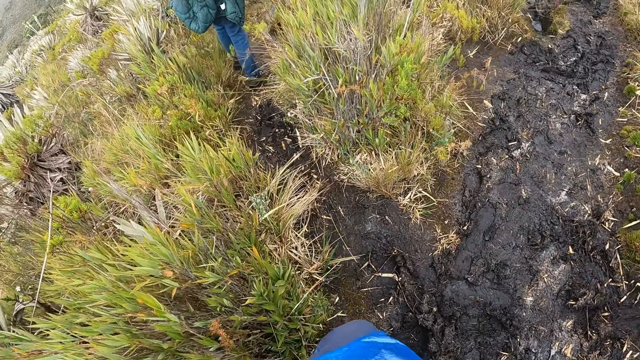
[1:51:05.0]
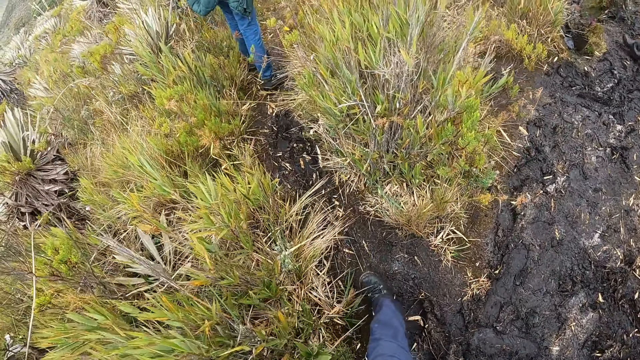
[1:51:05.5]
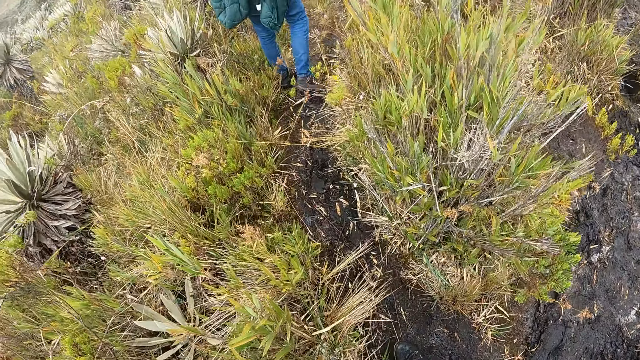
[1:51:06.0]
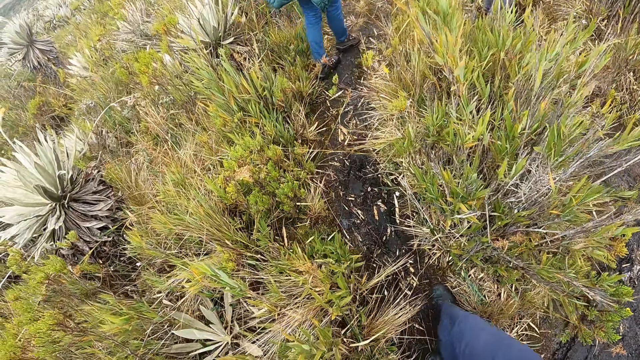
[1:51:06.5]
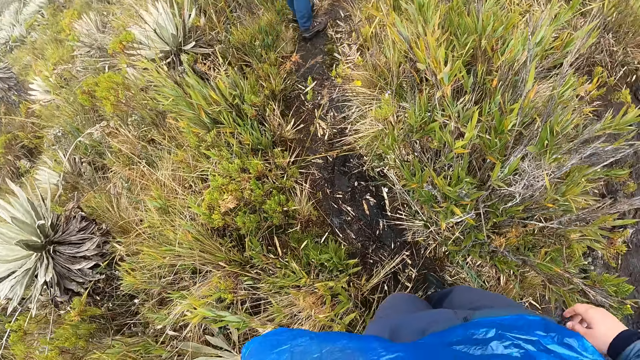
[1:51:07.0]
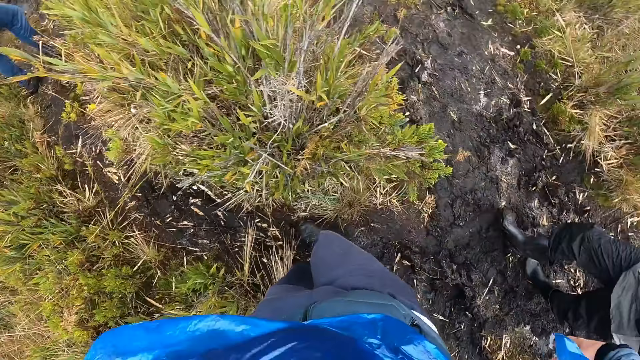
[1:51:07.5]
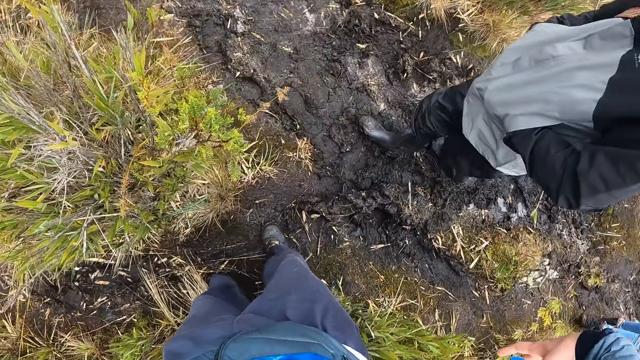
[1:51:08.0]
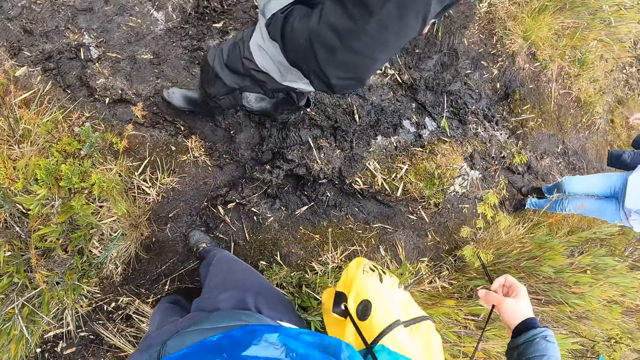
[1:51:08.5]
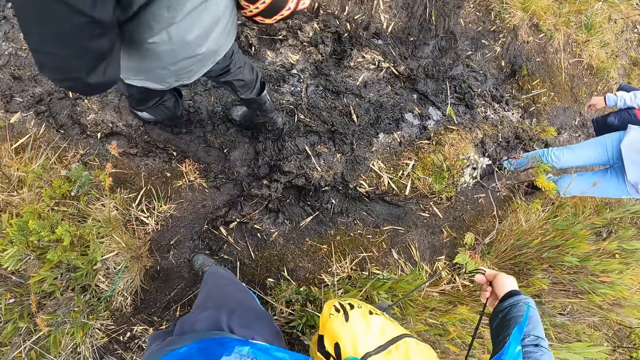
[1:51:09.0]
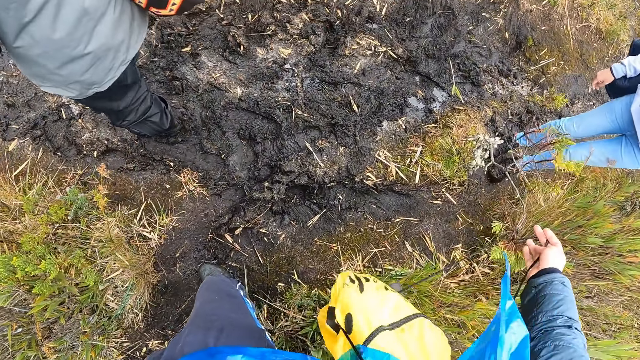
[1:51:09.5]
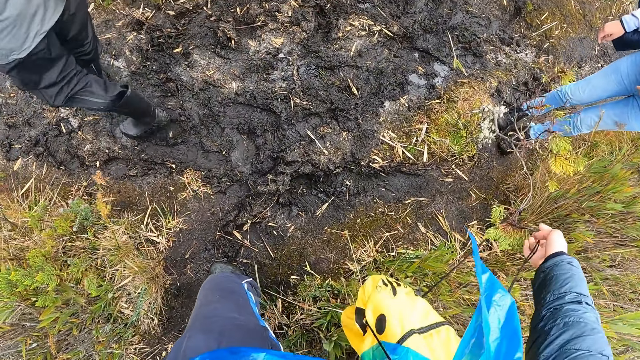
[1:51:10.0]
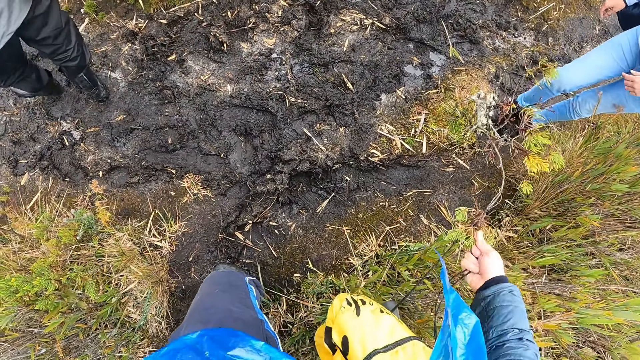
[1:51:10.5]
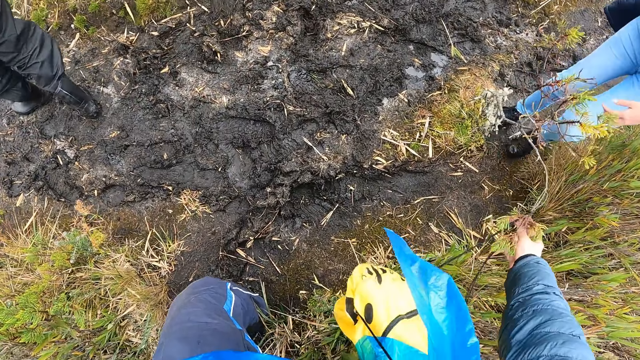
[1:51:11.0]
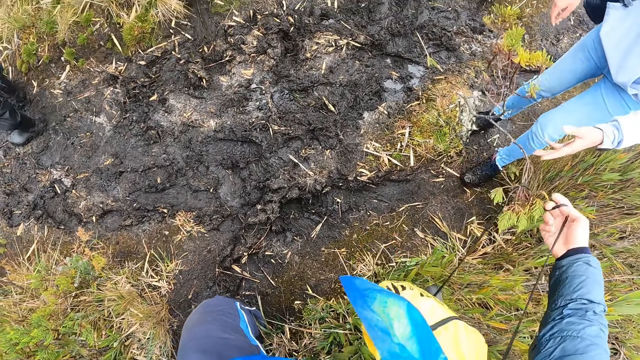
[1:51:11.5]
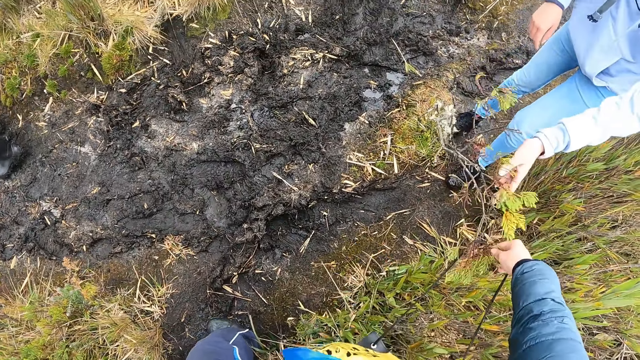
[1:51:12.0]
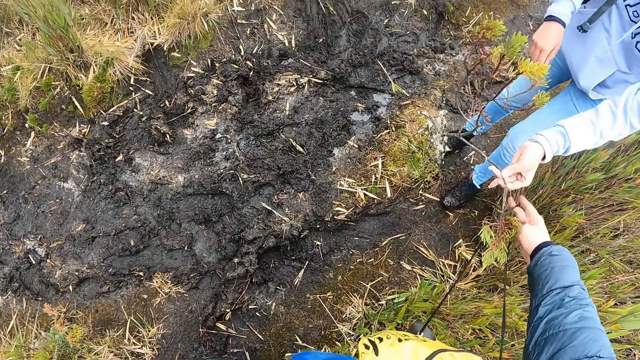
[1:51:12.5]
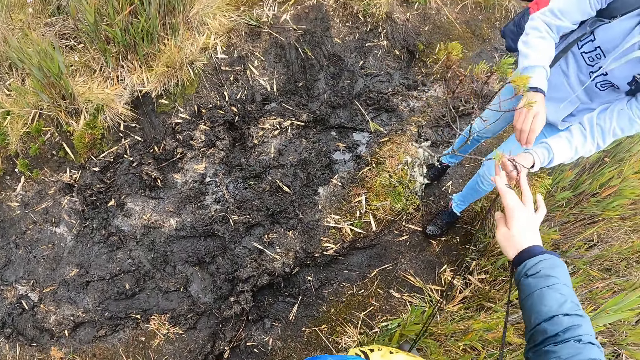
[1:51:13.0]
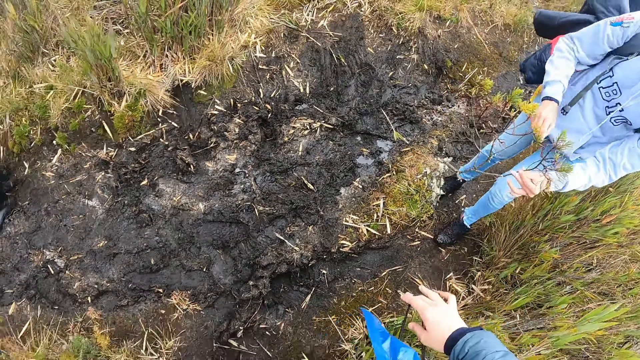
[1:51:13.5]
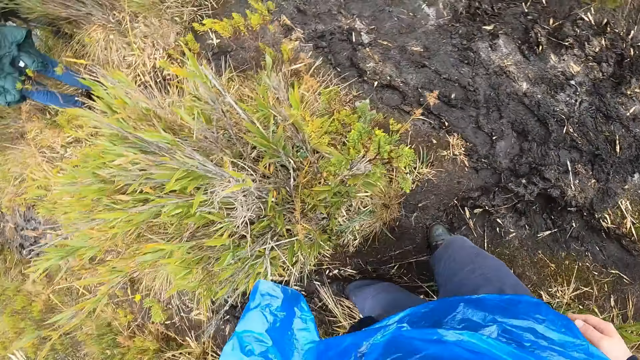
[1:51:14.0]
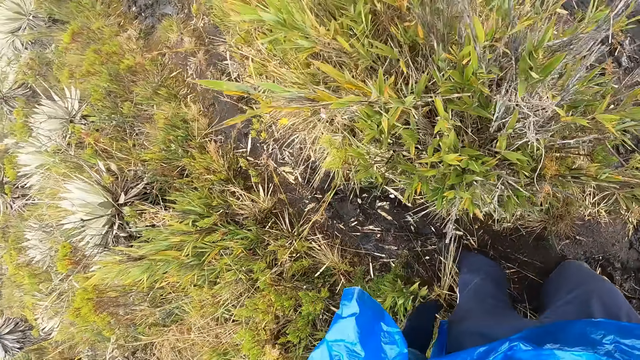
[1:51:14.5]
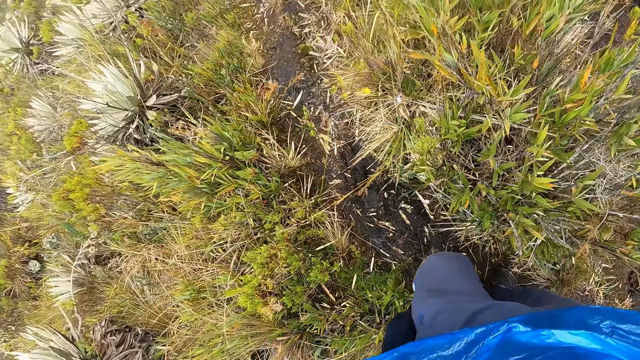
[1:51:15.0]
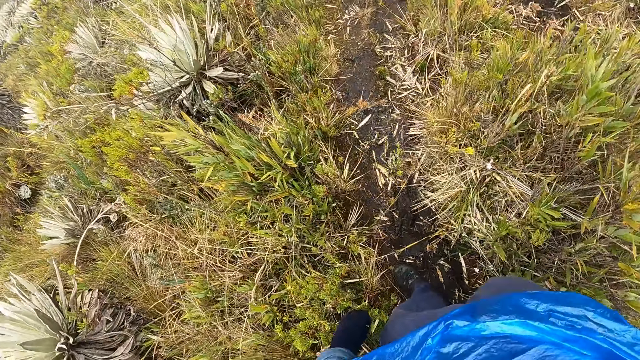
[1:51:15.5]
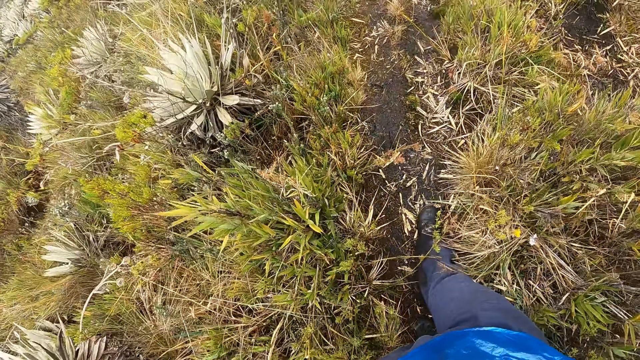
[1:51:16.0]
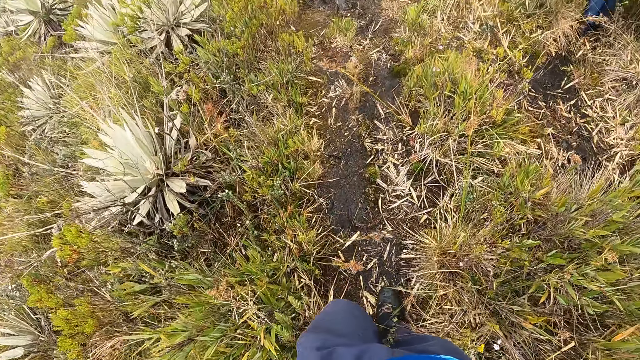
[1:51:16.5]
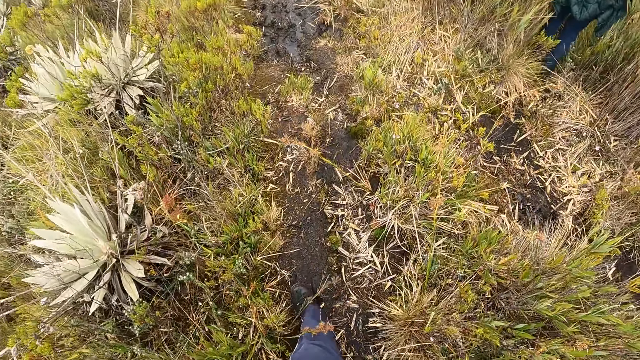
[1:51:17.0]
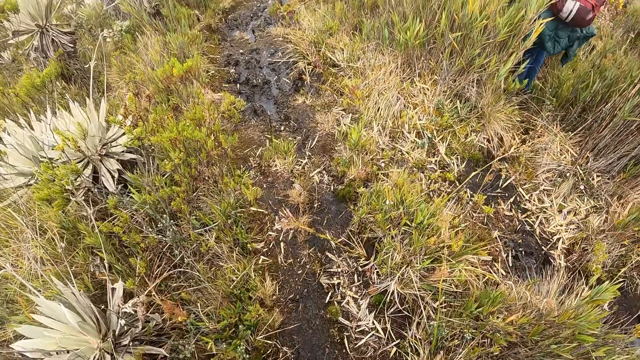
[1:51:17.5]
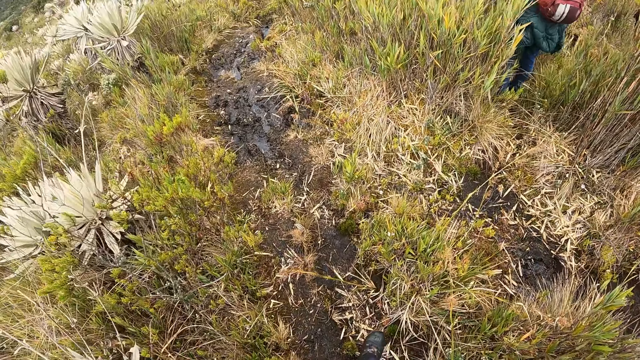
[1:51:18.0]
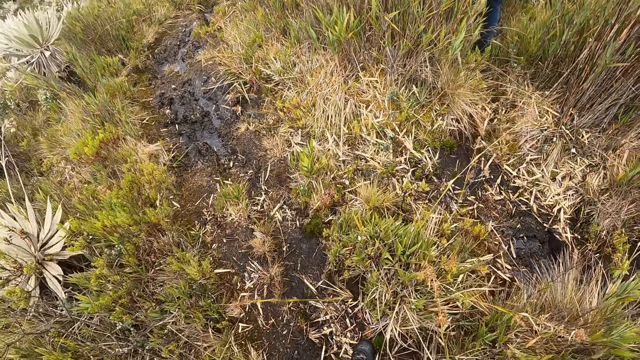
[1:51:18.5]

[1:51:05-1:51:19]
A man walks around. The camera wearer looks around. He untangles the bag from a plant with his right hand. A woman walks around. The woman untangles the bag from the plant for the camera wearer with her right hand. The woman holds the plant with both hands. The camera wearer hikes on the mountain with the group of people.

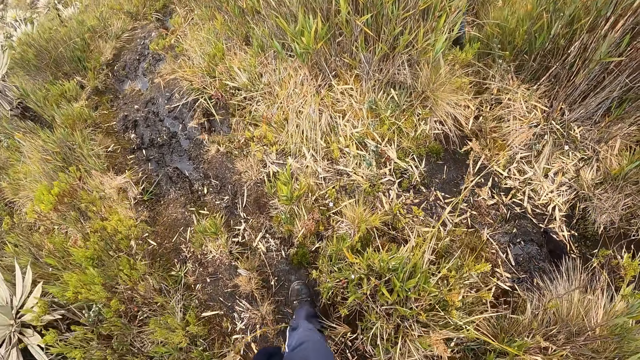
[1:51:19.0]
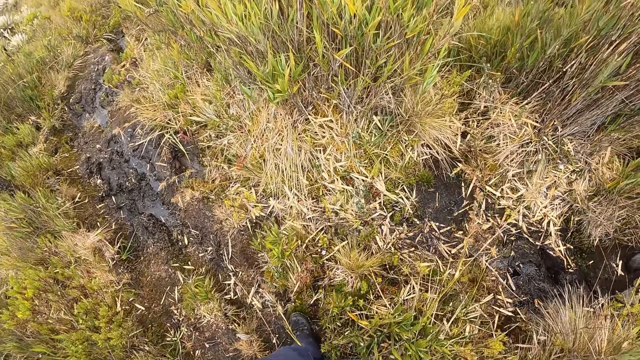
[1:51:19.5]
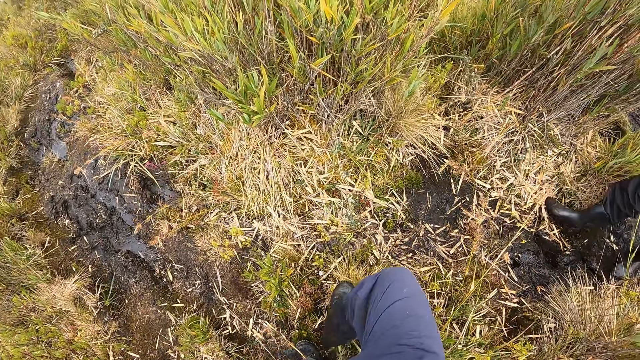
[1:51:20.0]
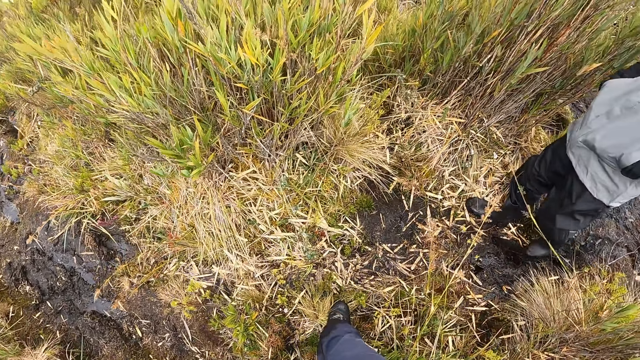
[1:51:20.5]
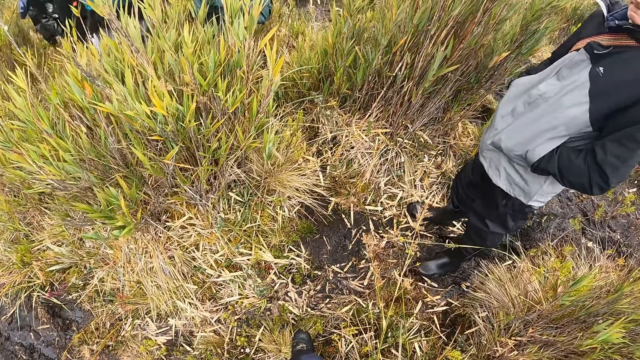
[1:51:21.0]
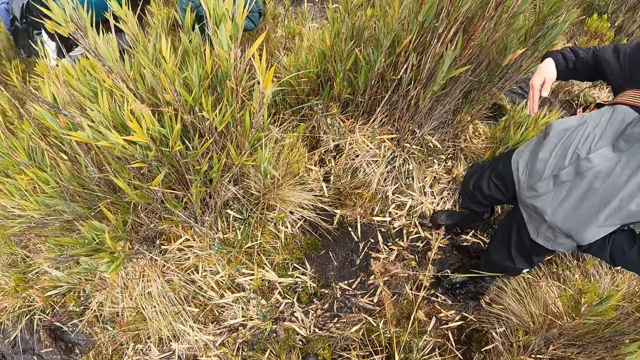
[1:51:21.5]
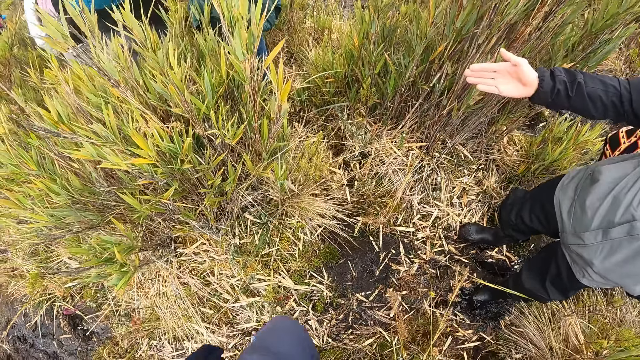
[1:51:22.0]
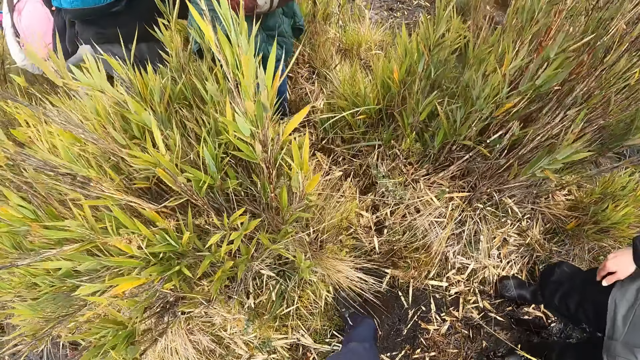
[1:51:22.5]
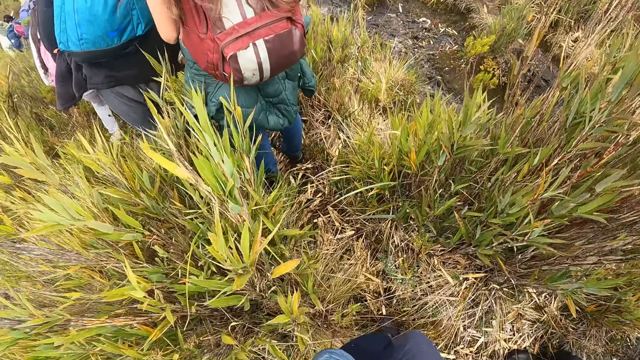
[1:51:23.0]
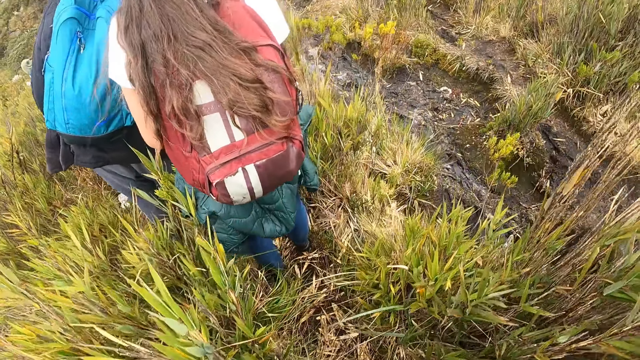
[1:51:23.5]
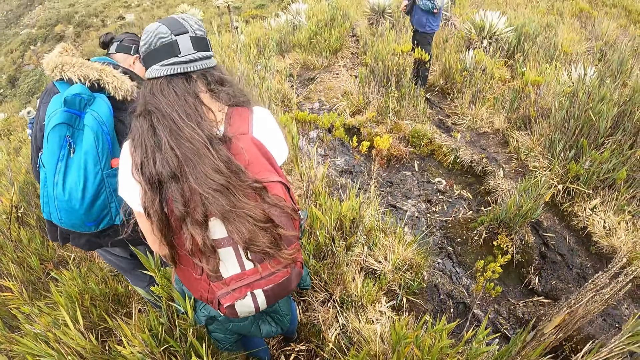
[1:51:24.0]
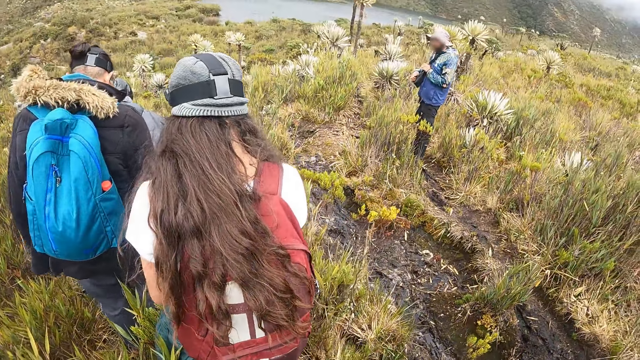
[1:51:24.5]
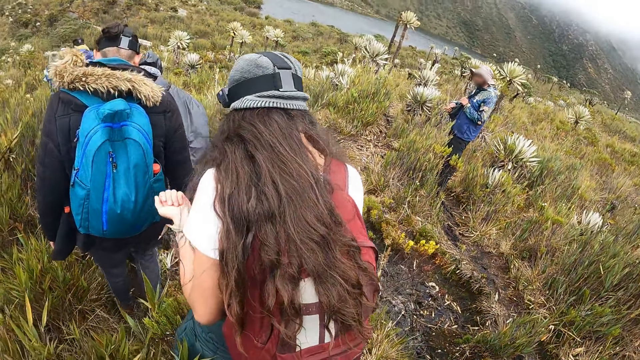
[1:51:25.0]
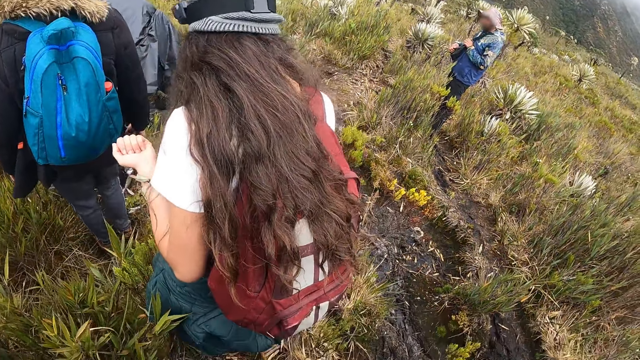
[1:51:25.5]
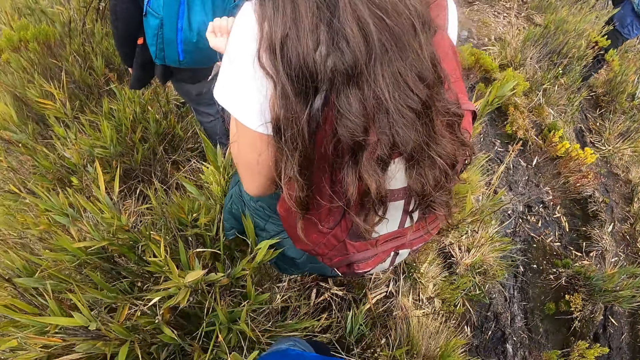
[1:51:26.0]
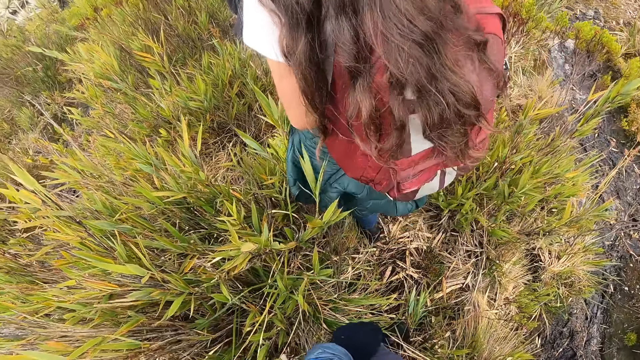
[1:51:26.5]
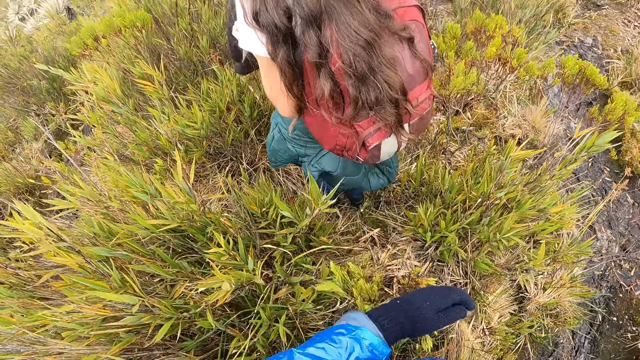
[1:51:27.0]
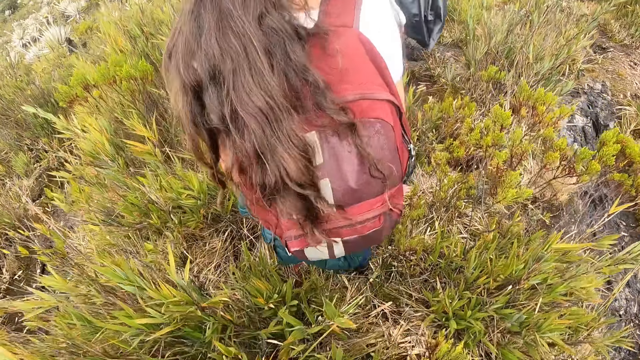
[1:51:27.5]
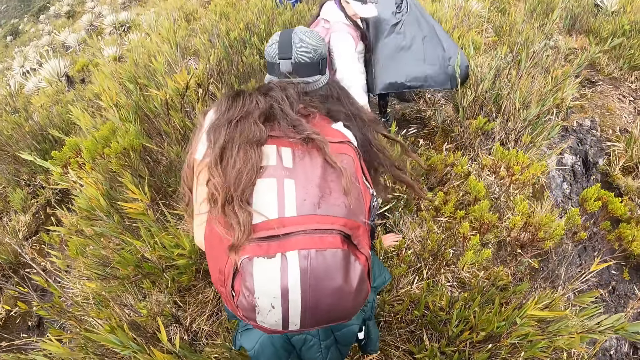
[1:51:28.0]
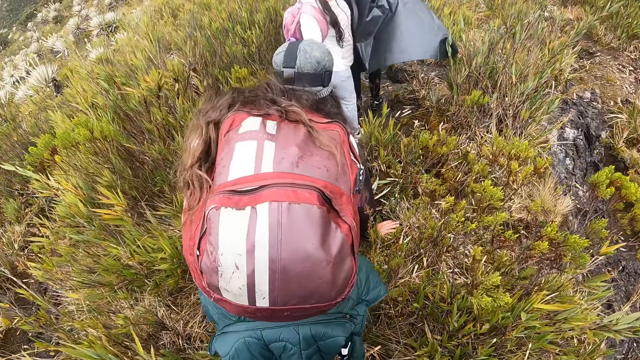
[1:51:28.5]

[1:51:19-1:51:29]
A man gestures to the camera wearer with his right hand. The camera wearer hikes on the mountain with the group of people. The lady walks around and bends down.
